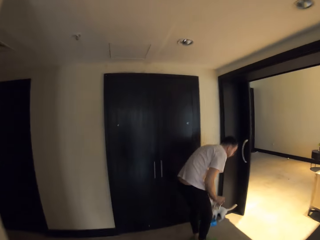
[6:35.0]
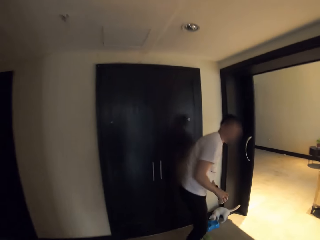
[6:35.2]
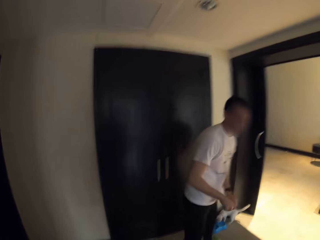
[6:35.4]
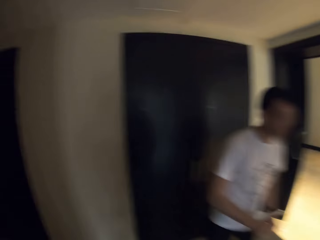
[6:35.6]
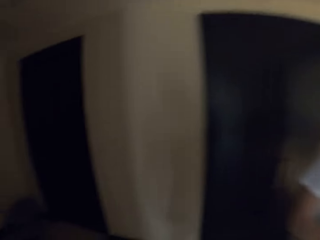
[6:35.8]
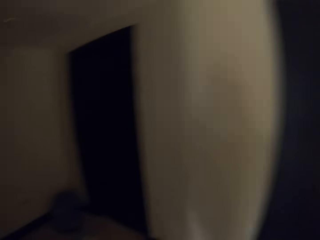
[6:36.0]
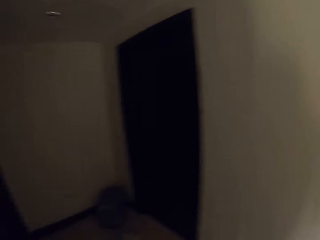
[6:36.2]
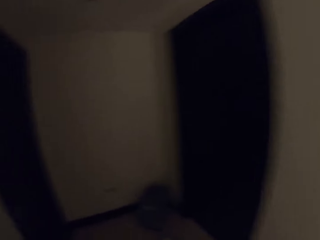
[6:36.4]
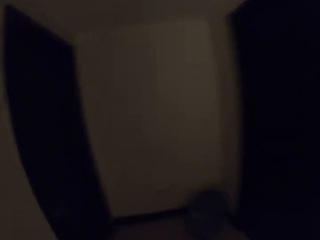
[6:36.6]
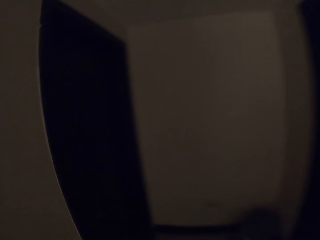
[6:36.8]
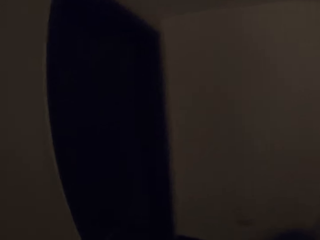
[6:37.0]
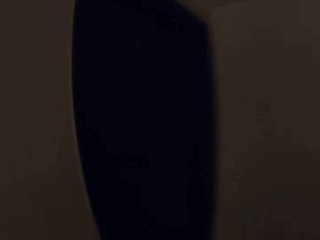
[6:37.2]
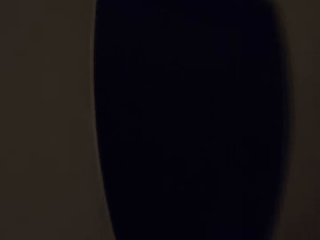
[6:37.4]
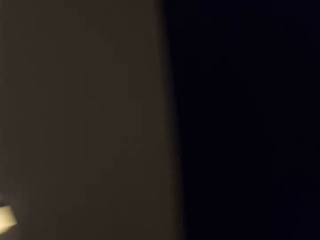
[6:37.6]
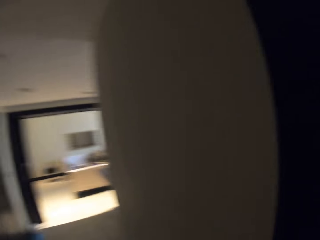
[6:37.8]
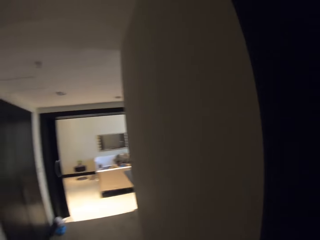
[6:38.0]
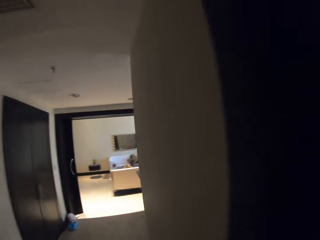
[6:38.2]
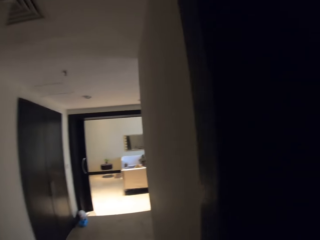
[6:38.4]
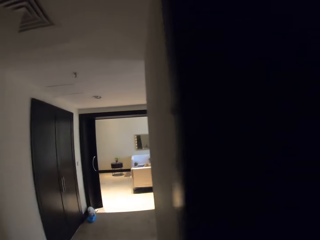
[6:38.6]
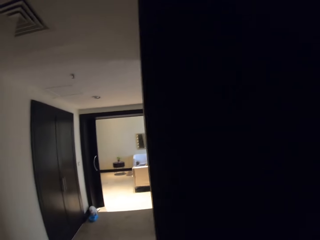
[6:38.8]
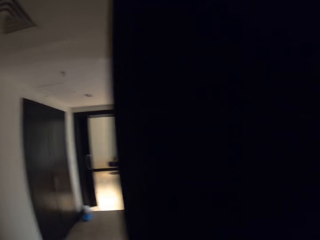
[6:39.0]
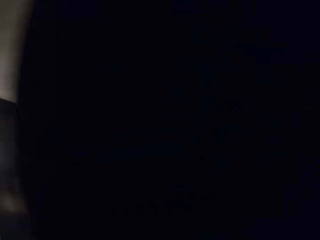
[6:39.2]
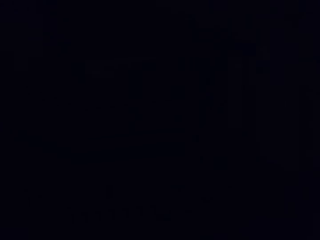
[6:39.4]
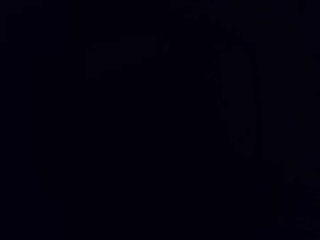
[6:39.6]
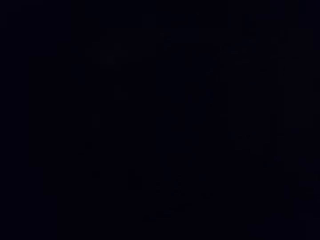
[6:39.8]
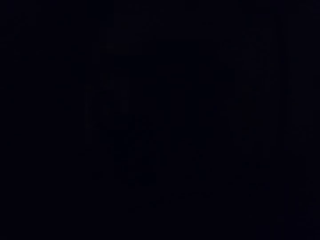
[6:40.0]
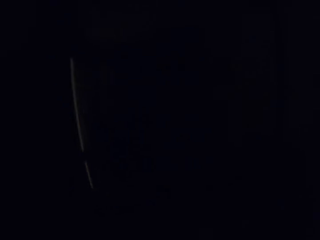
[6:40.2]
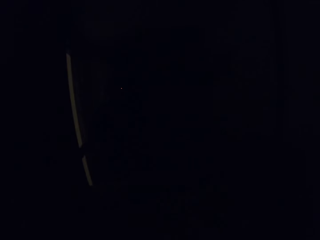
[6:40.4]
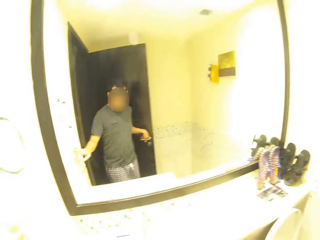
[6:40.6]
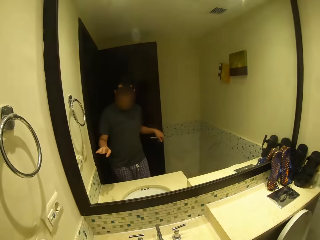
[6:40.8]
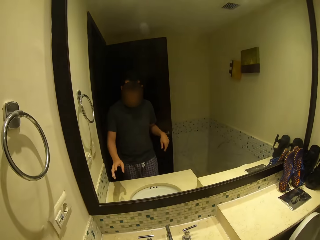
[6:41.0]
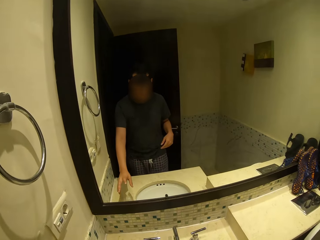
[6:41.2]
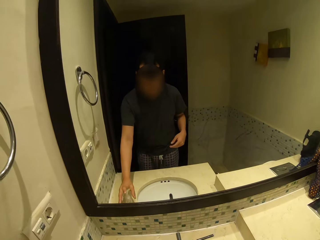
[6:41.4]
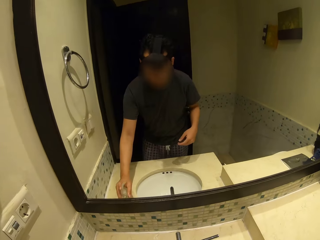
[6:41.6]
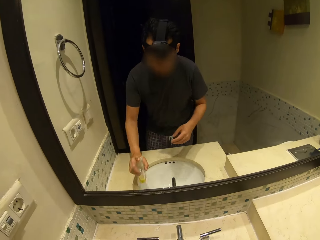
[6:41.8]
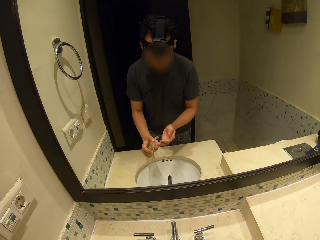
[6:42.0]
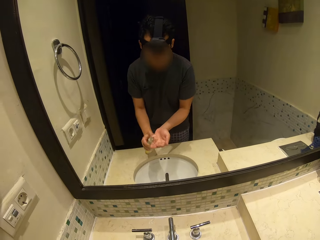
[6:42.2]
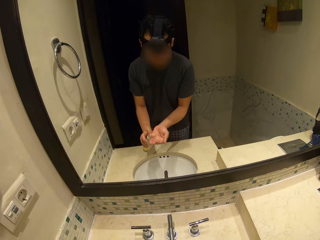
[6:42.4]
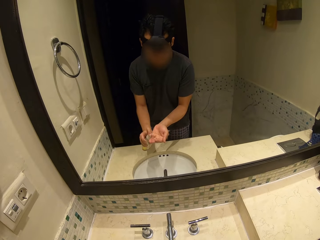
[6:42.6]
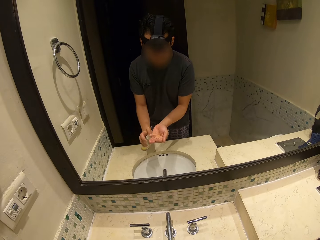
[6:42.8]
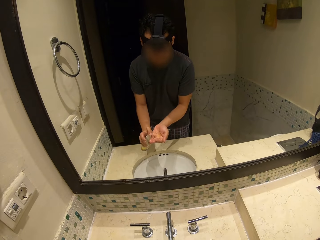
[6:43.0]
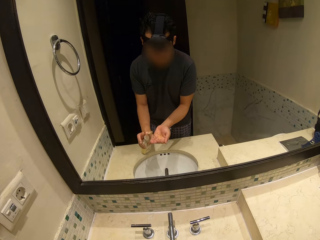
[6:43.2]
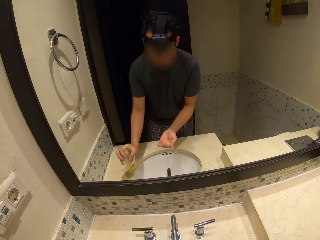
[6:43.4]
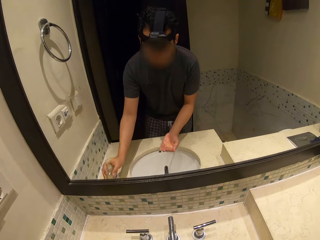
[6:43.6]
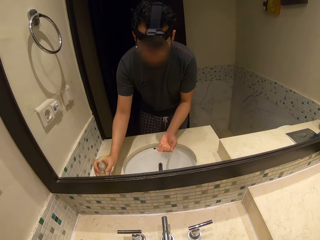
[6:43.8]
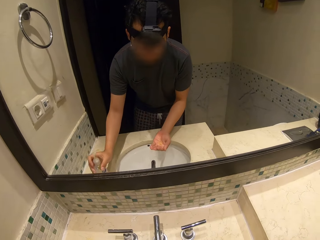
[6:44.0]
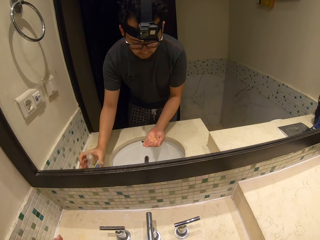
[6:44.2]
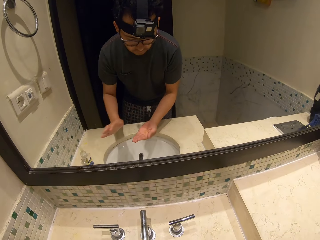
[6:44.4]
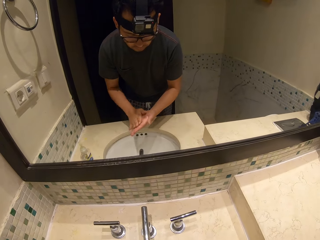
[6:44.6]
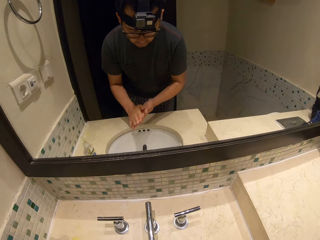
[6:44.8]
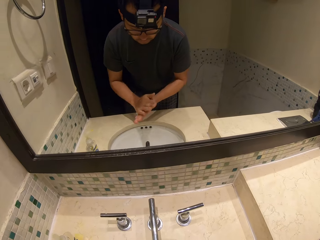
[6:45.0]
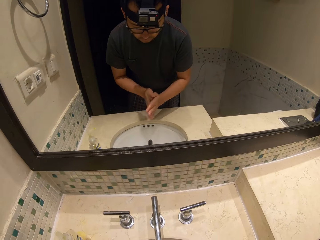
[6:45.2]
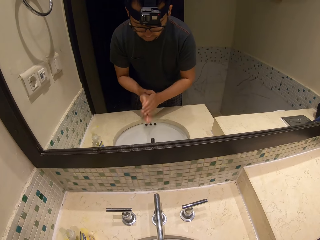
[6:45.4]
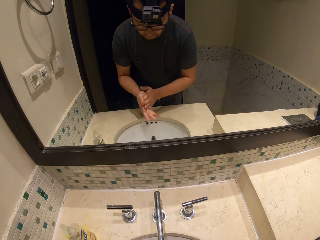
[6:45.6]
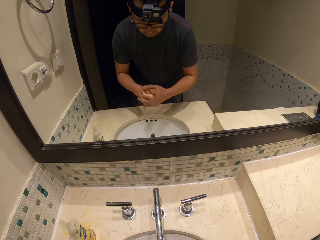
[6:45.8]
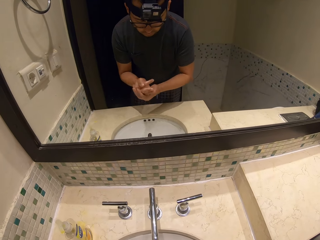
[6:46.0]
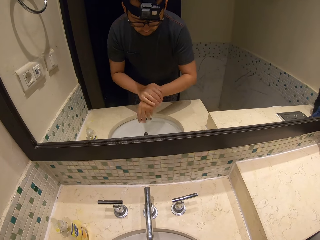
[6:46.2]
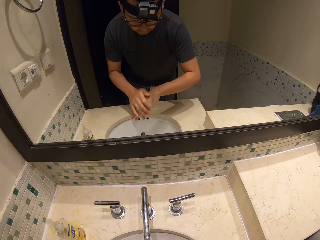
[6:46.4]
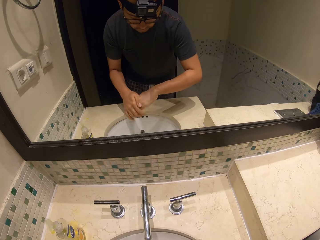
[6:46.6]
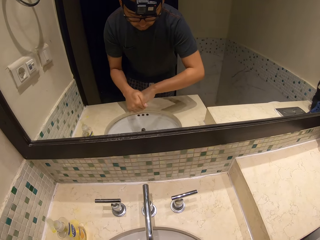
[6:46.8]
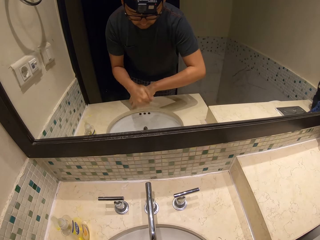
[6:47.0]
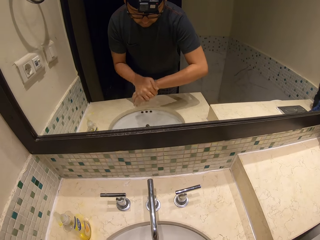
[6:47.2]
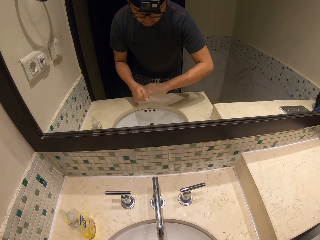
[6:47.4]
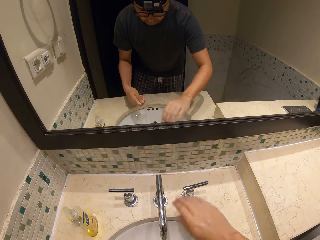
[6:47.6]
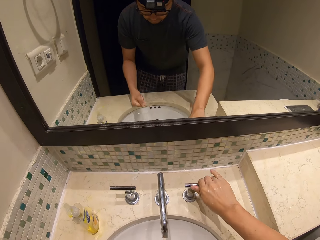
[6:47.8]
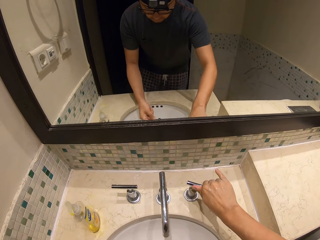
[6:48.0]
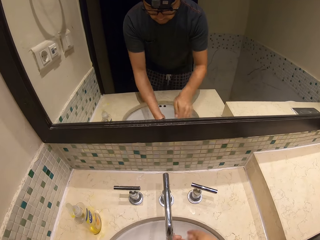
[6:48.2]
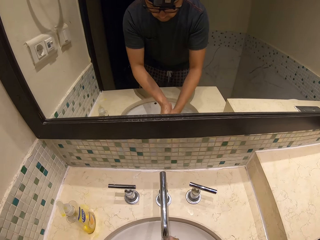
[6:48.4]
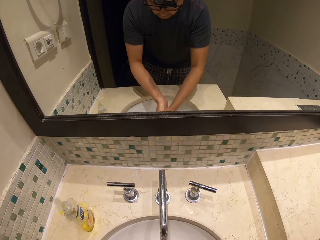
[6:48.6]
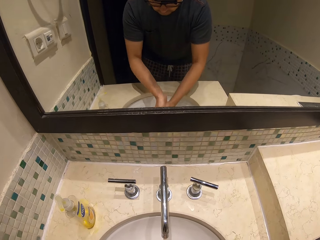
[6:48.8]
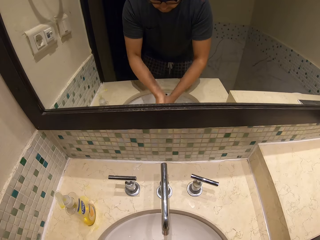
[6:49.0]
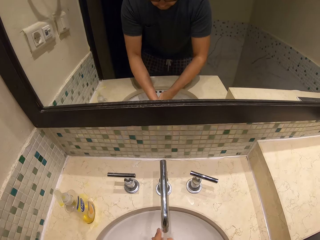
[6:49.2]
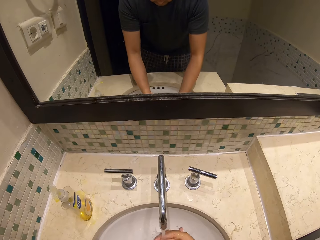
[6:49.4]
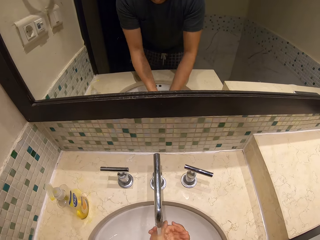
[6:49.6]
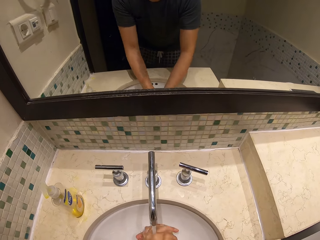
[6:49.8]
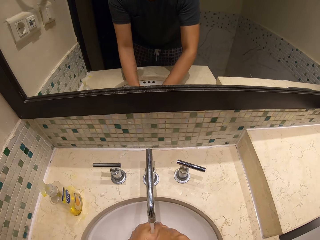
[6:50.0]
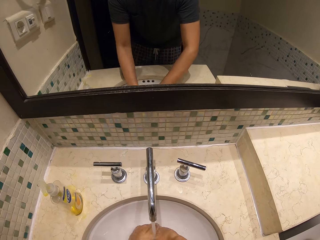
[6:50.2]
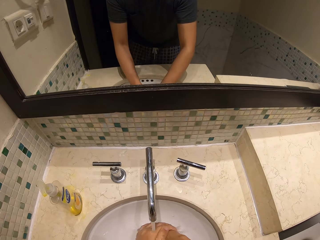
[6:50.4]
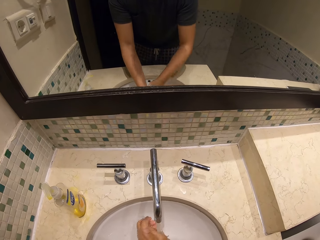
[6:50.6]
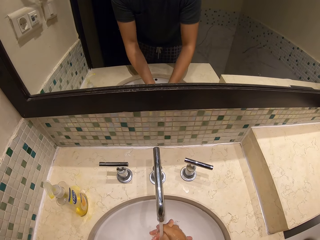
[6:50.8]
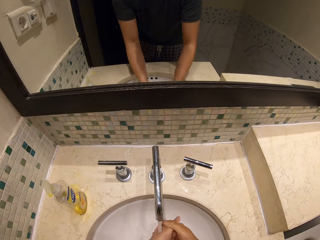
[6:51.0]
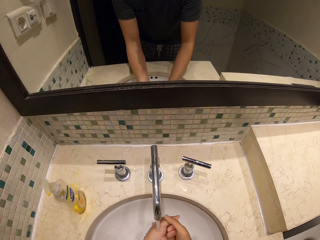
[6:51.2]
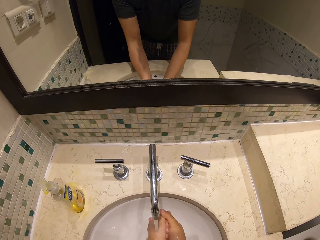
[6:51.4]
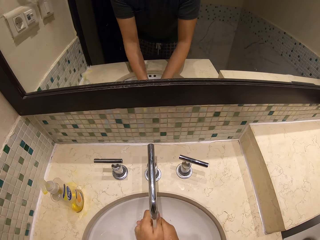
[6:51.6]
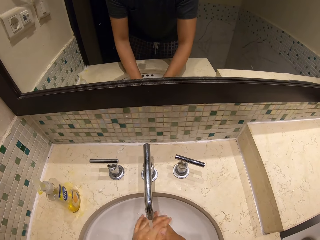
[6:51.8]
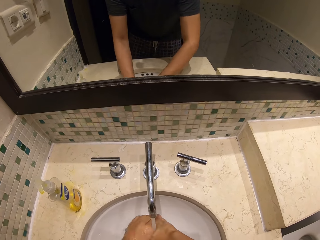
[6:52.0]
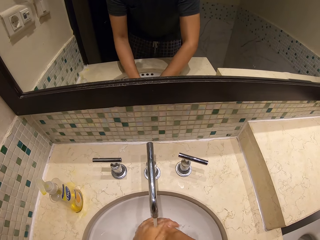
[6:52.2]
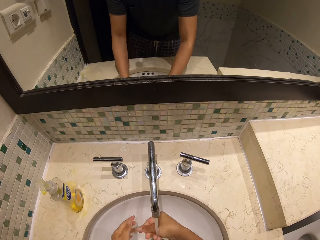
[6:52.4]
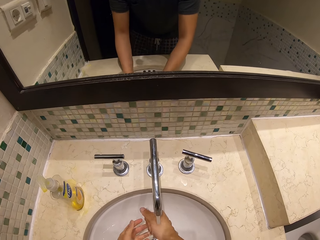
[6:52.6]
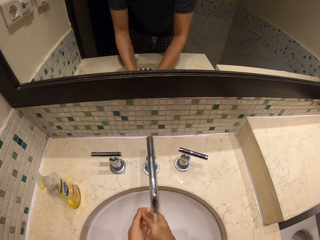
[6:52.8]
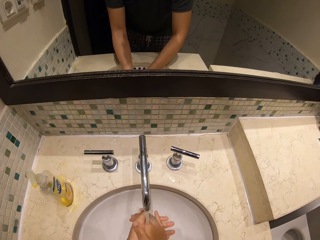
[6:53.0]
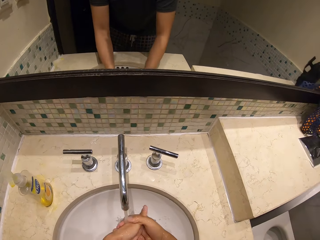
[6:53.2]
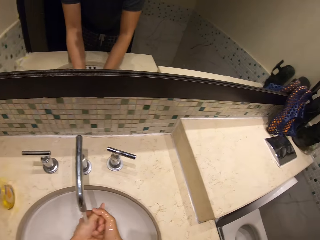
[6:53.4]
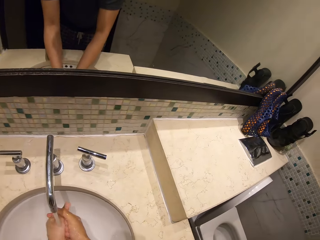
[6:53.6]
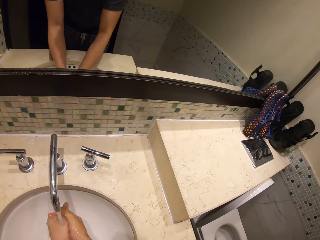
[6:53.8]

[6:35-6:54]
A man puts the cat dish on the floor, stands up, and walks away from the camera wearer. The camera wearer walks towards the bathroom. He picks up the bottle of disinfectant on the sink. He sprays the disinfectant in his hand. He places the bottle on the sink. He spreads the disinfectant. He cleans his hands in the sink. He opens the tap. He rinses his hands.

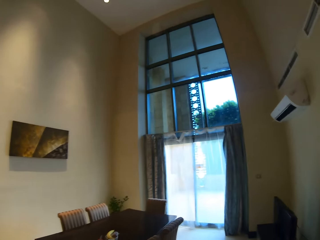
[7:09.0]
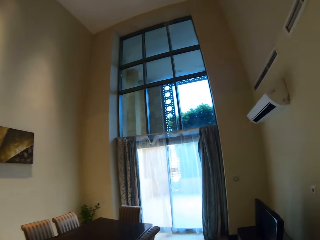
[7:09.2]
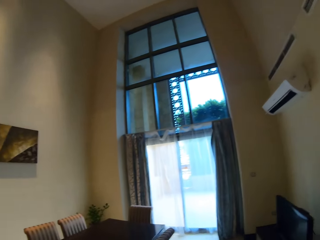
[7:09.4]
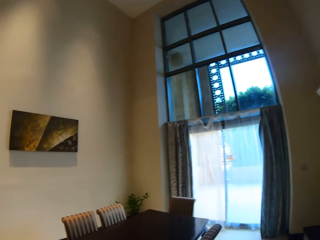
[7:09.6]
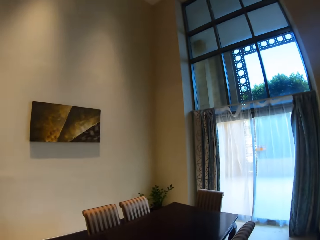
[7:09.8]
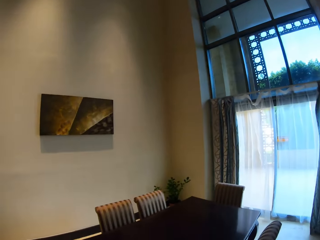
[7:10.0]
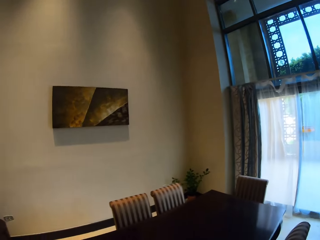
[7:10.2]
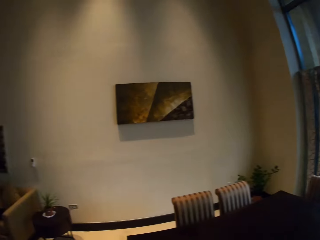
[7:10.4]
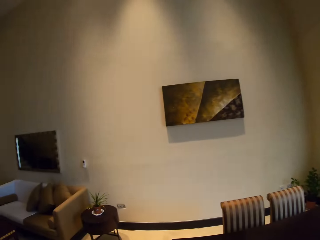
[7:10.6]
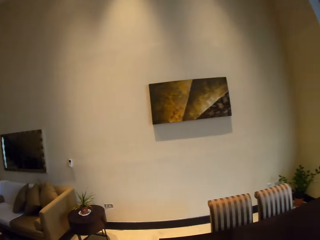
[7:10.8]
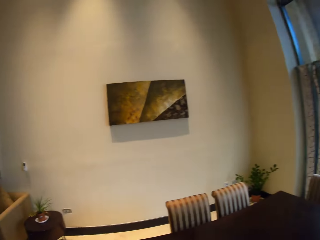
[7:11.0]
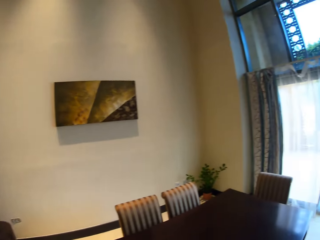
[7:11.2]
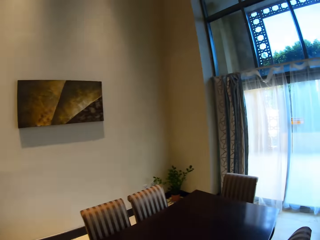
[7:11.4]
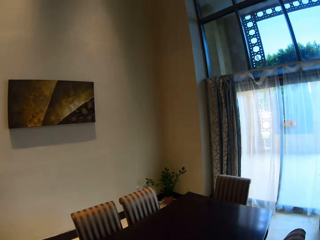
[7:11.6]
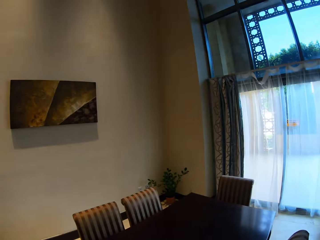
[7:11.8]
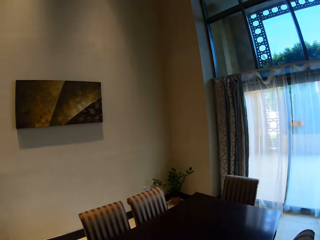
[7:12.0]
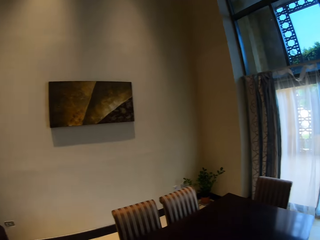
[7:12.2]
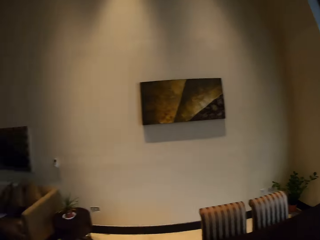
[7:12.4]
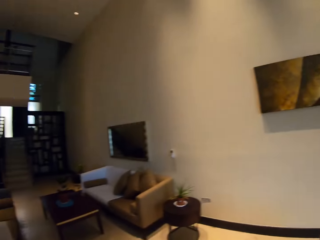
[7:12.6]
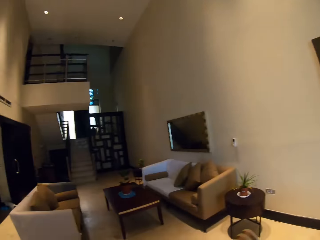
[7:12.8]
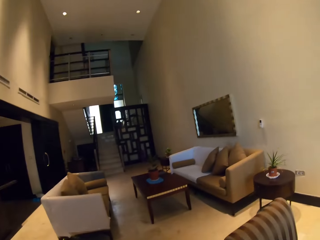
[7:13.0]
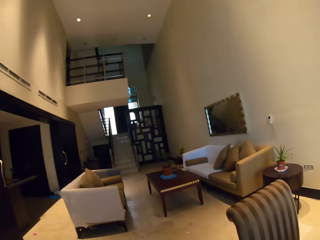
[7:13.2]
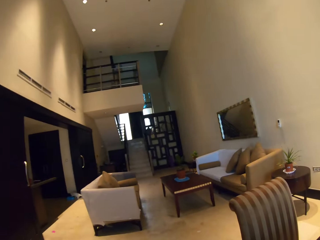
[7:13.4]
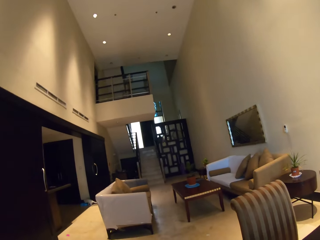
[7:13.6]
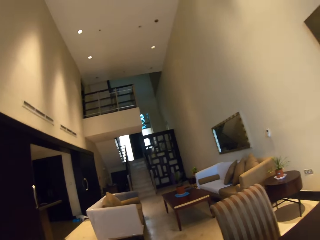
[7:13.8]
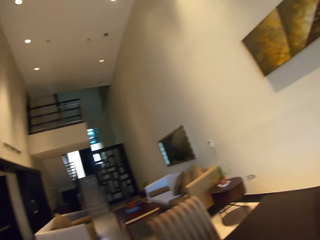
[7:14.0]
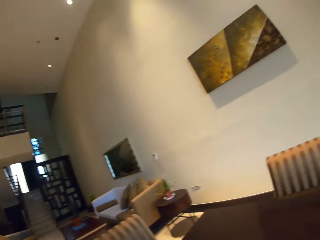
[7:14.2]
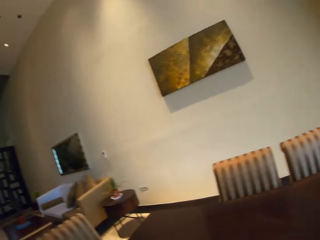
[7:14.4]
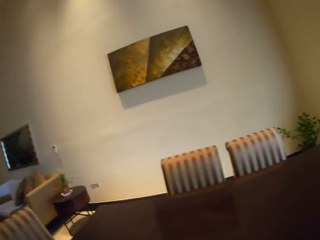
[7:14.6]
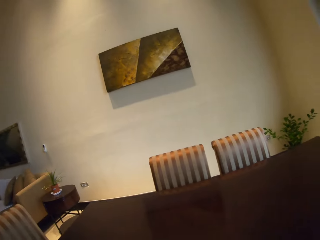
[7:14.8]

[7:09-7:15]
The camera wearer looks around.
